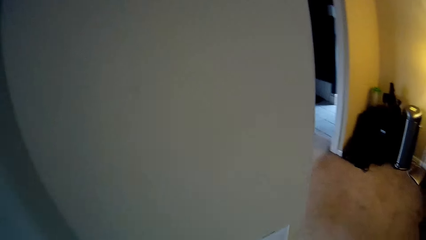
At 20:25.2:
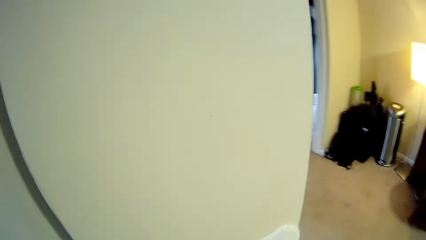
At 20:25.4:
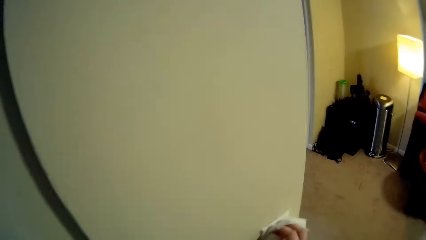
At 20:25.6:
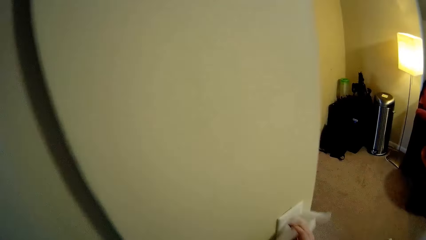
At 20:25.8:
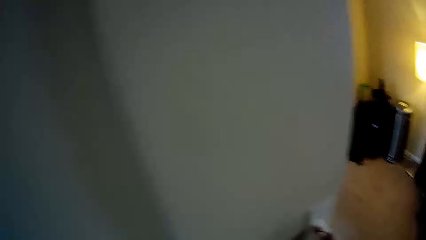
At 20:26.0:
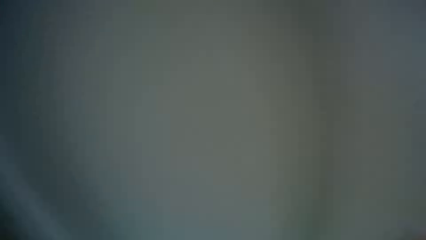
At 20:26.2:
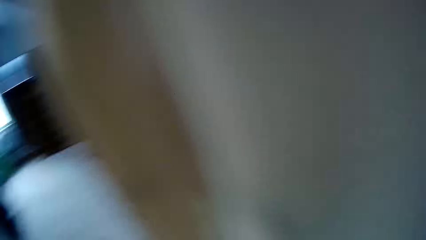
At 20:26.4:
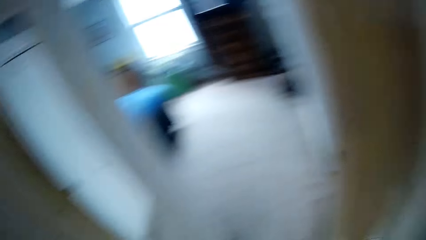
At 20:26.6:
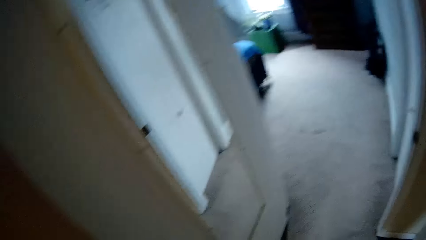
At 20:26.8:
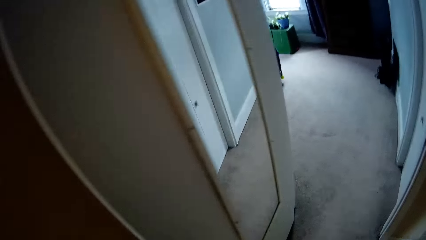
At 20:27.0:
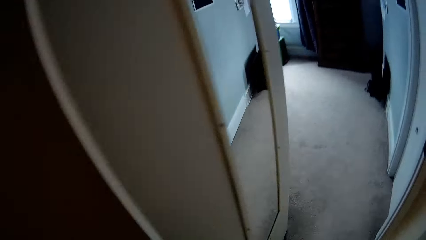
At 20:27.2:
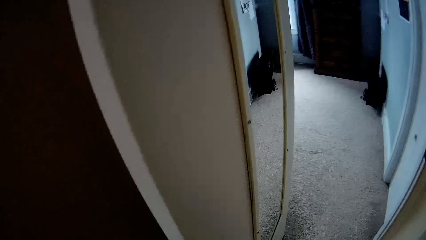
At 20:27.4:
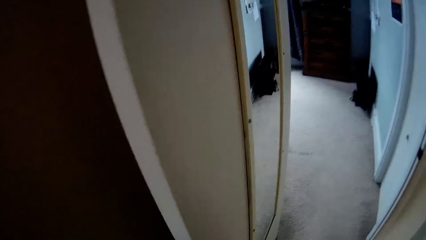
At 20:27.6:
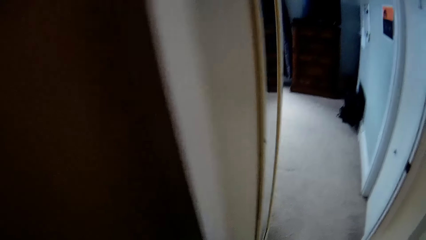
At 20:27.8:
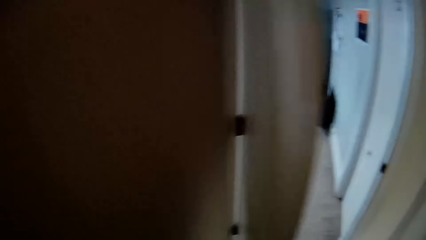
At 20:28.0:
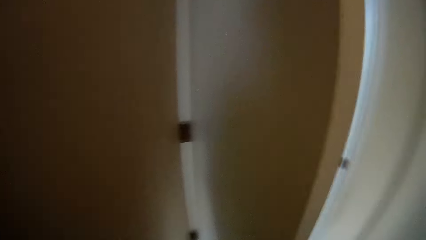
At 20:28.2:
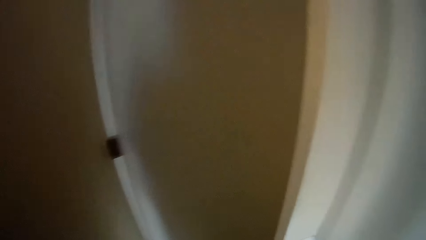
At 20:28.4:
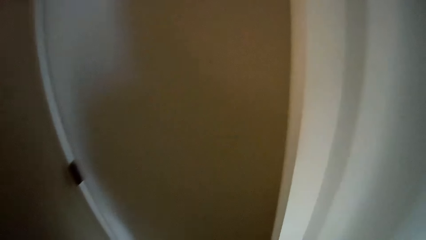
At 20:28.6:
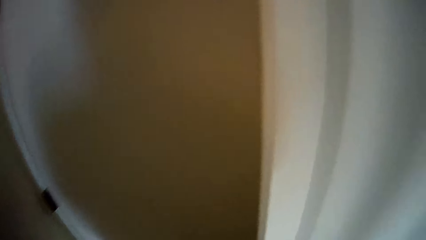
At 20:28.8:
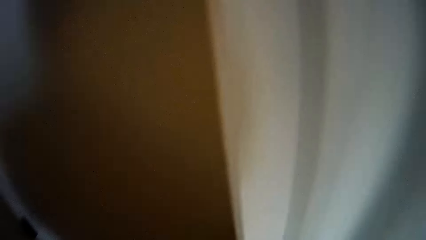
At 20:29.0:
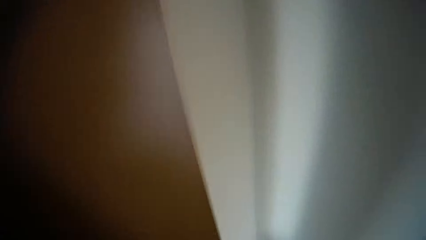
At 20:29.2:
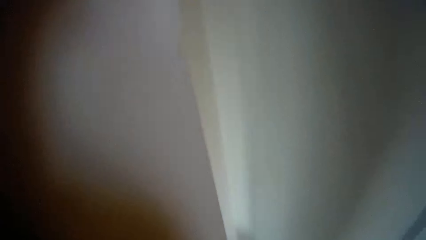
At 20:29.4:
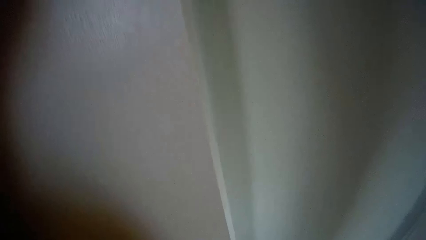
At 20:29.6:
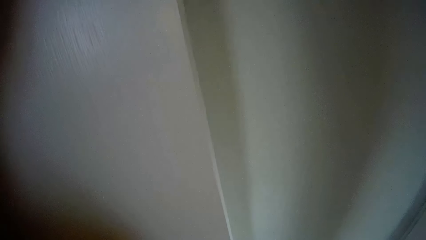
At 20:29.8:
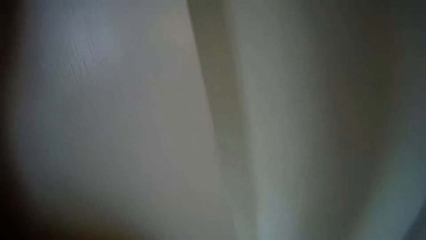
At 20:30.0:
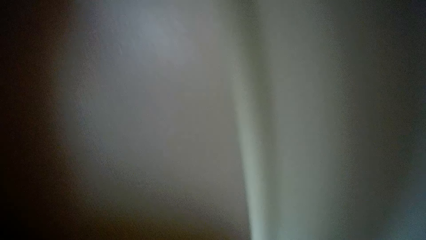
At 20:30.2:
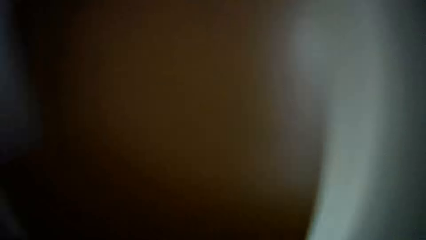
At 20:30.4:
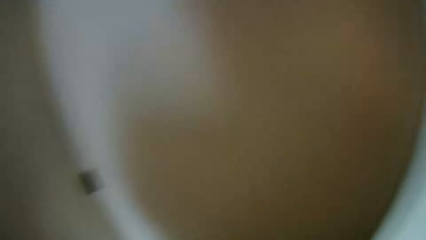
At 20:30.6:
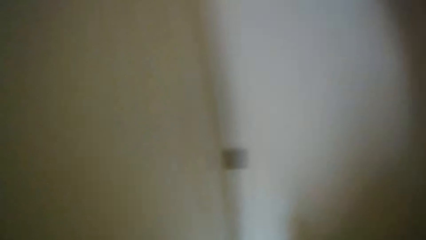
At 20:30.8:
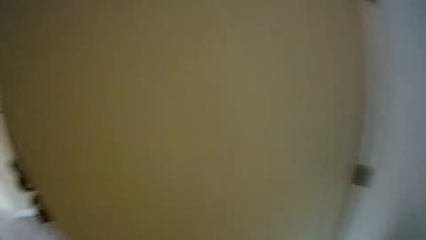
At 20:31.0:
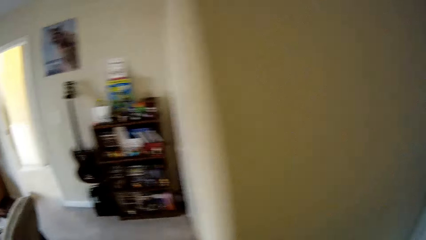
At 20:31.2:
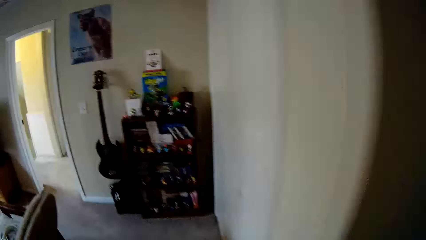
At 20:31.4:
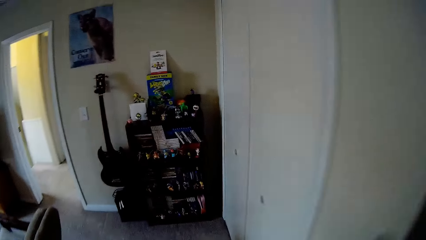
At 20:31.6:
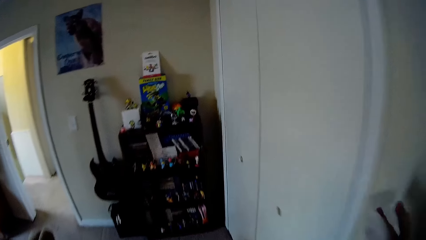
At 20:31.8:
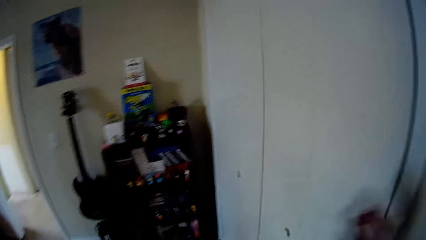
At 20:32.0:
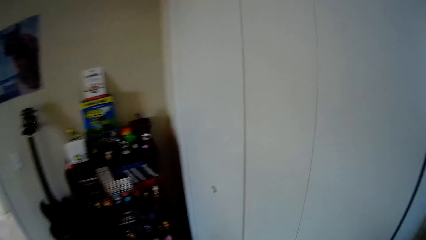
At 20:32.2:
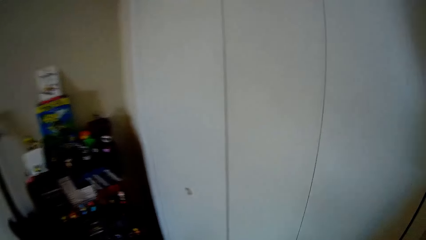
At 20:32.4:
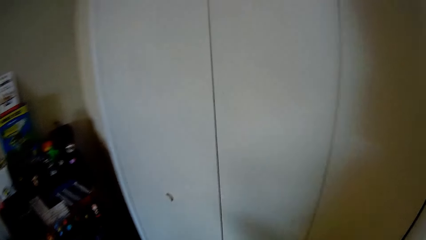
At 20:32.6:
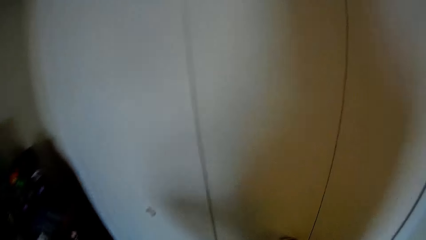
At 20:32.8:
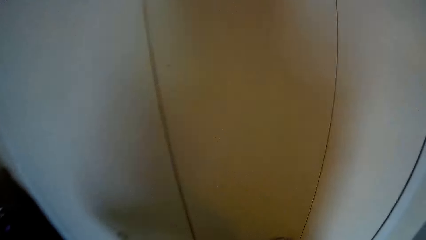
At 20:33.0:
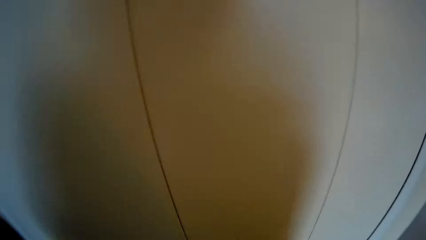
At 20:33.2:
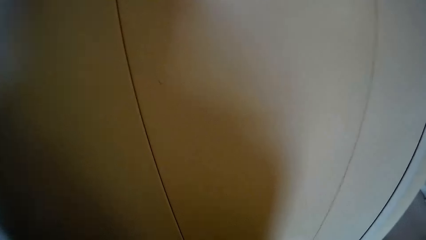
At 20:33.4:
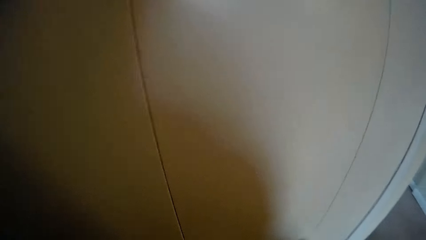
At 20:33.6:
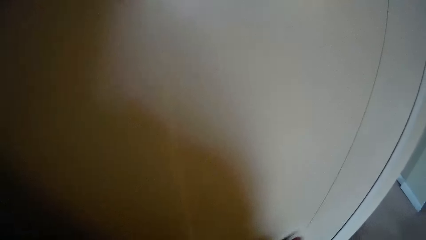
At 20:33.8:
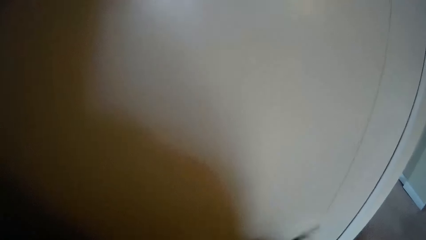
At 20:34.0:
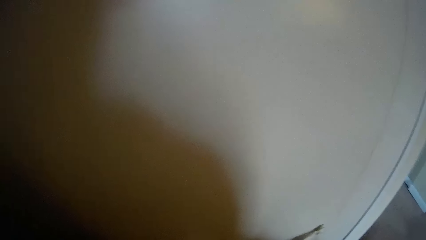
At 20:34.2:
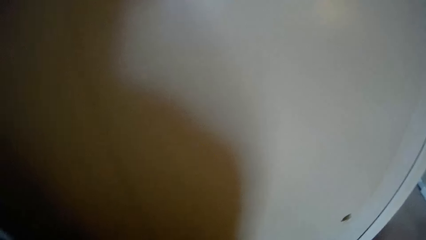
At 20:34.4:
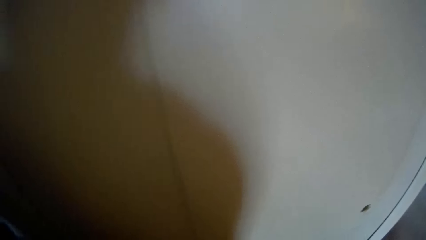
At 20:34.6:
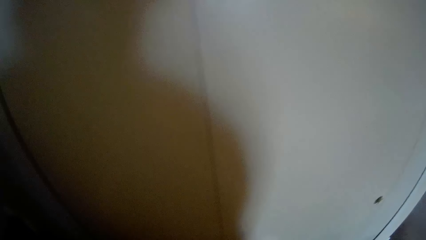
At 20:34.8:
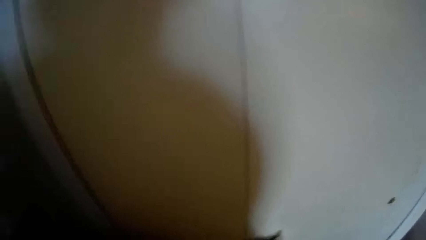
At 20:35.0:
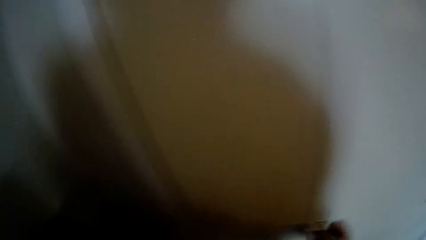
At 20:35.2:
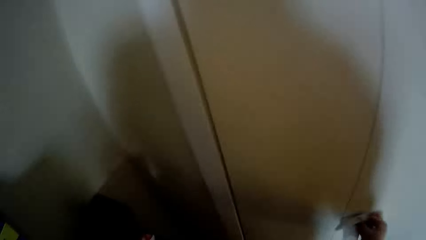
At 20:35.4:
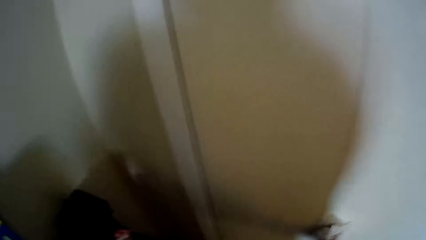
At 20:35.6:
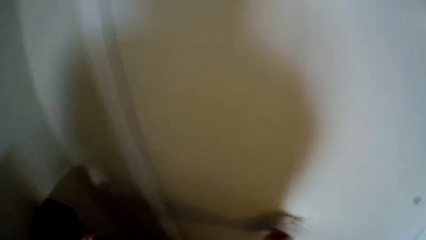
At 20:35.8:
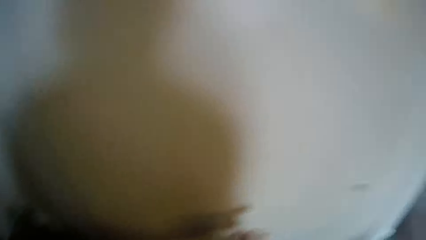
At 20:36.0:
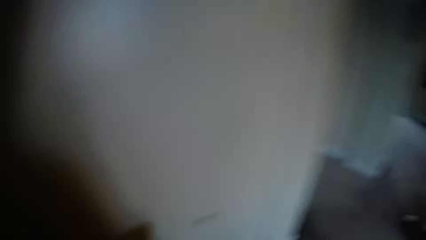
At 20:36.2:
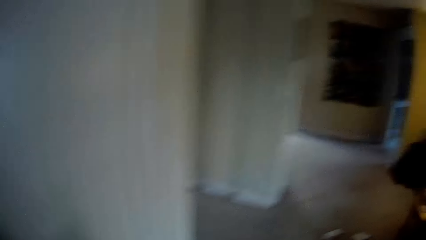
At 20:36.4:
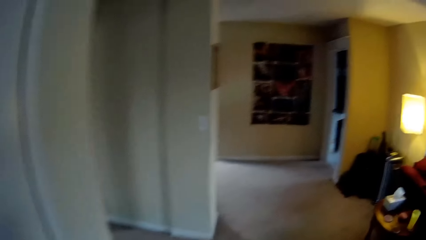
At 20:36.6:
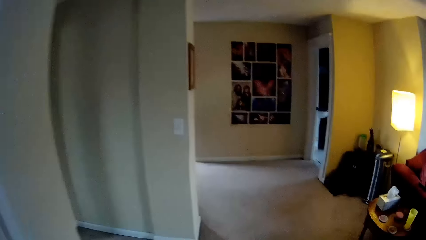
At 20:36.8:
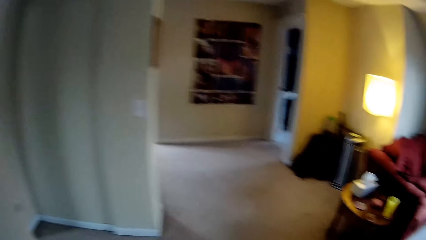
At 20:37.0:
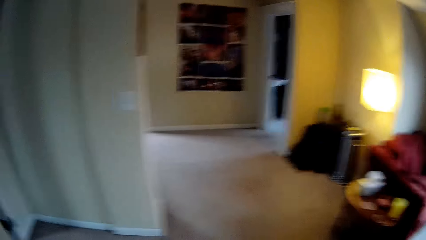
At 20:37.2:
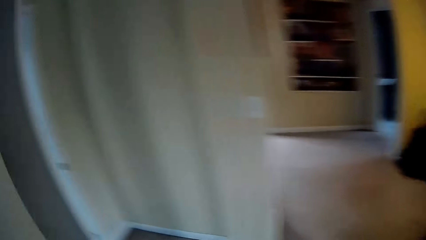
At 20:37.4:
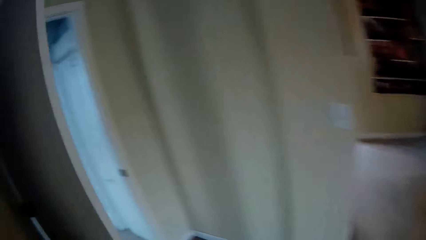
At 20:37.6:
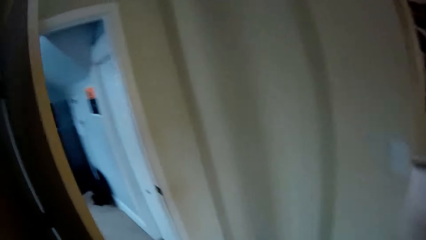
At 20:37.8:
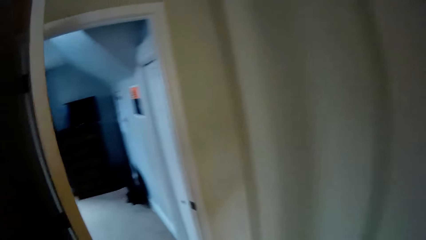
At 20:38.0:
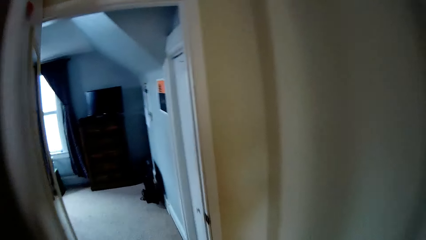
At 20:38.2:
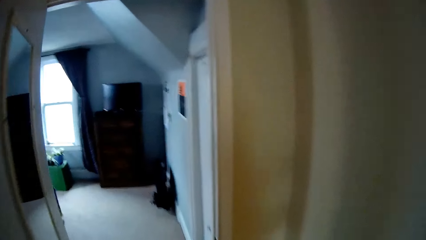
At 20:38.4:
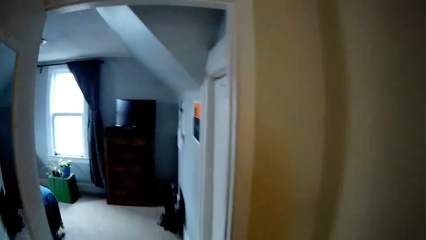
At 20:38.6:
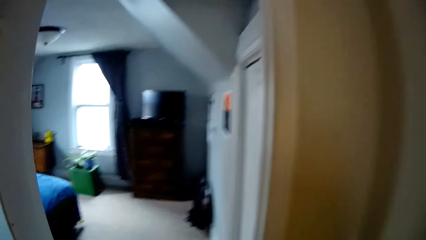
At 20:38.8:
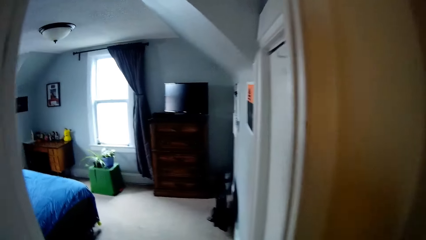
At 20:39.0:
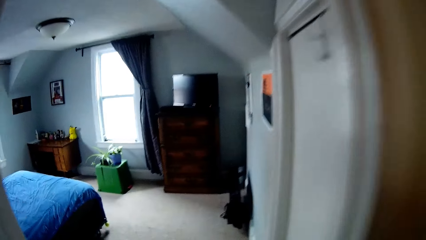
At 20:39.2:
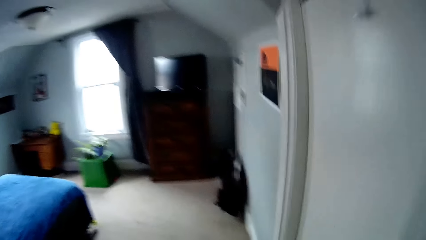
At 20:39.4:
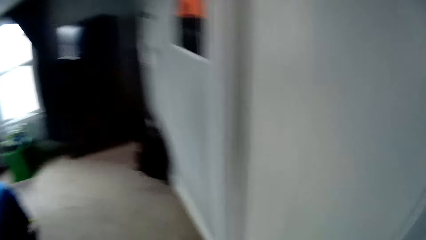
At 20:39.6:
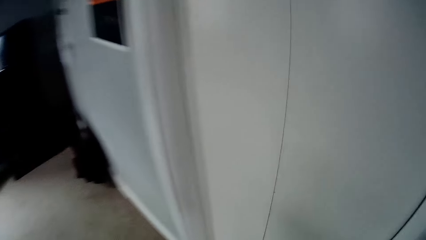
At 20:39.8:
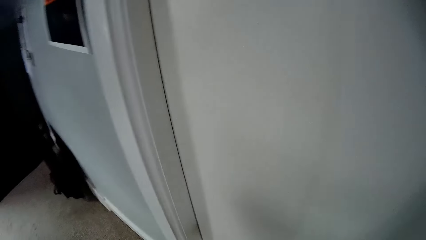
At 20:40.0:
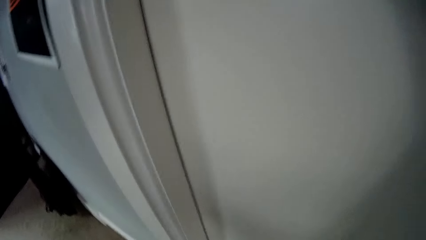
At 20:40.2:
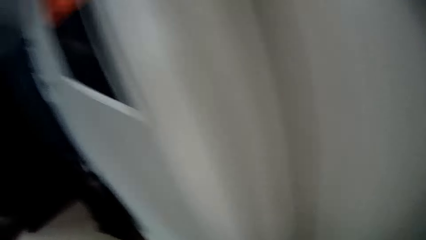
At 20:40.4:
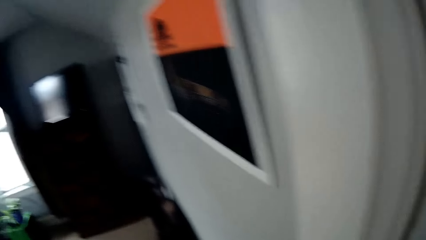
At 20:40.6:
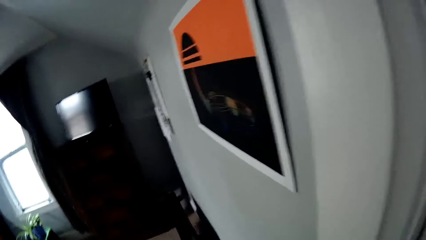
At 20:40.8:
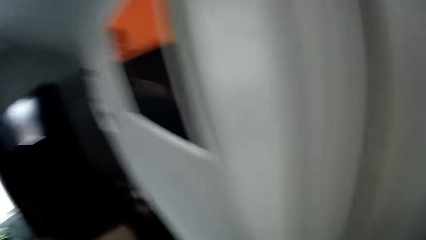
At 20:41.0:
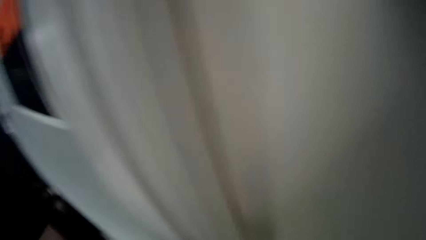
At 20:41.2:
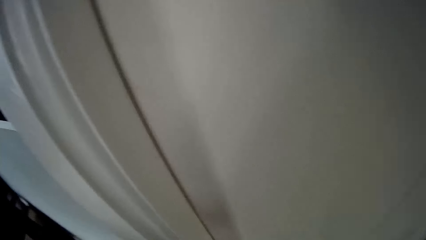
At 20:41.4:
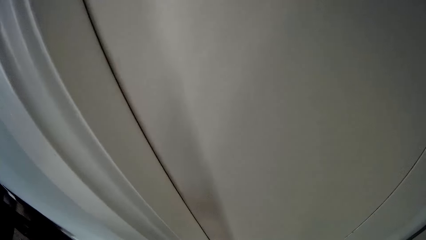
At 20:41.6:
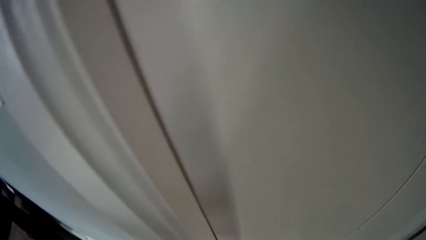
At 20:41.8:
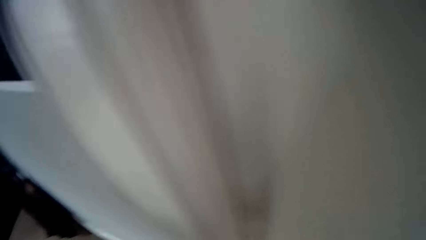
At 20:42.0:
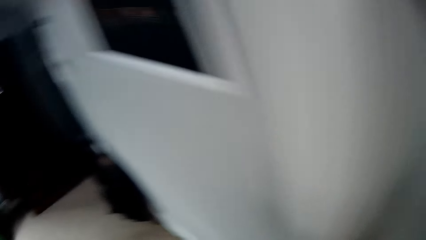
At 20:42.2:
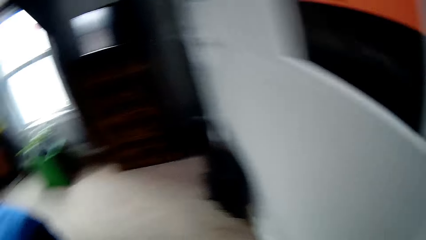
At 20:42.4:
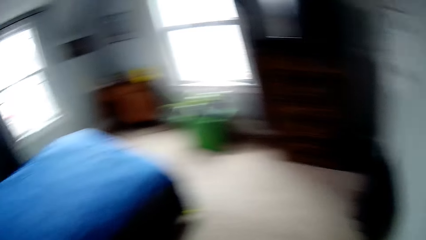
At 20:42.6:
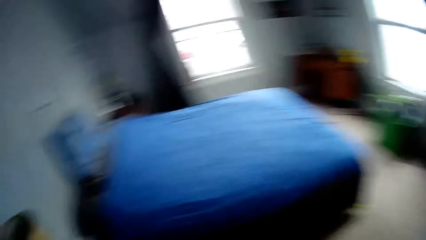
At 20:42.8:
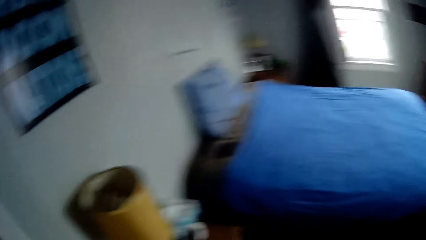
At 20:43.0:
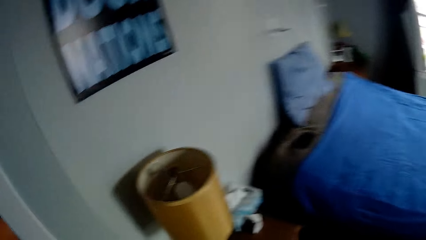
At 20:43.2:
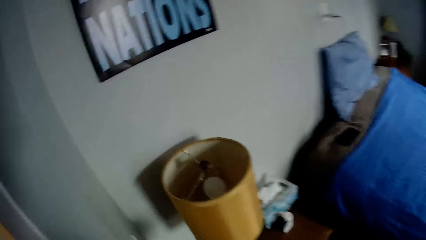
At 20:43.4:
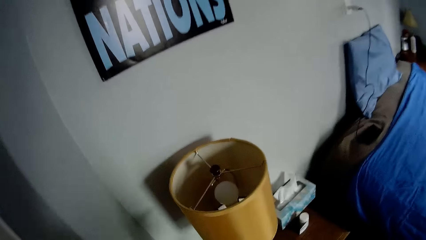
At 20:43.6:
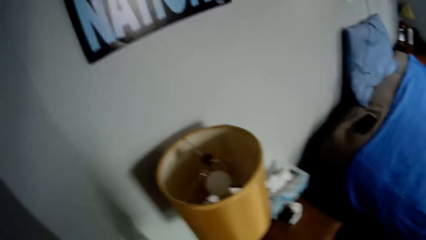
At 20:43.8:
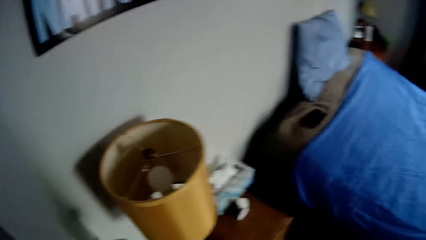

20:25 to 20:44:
The camera wearer wipes the light switch. They close the door. They walk around the house. They wipe the wardrobe. They wipe the cabinet handles. They walk around the house. They wipe the wardrobe. They turn around.
